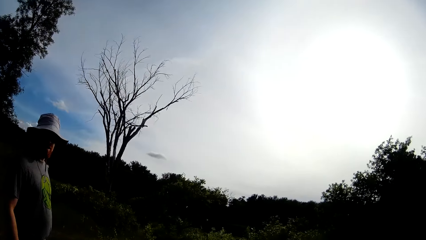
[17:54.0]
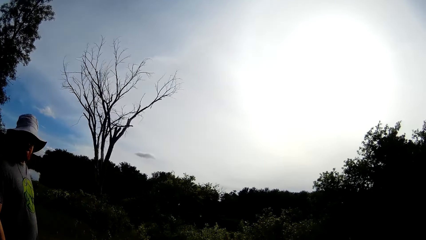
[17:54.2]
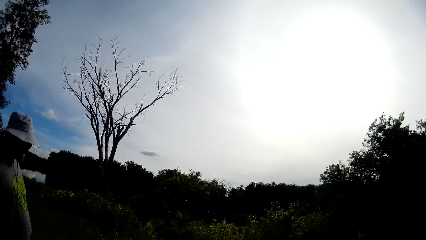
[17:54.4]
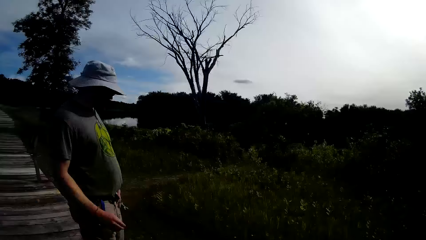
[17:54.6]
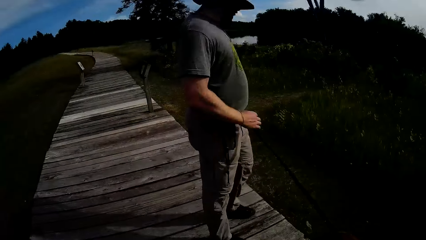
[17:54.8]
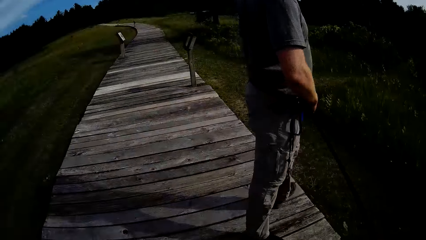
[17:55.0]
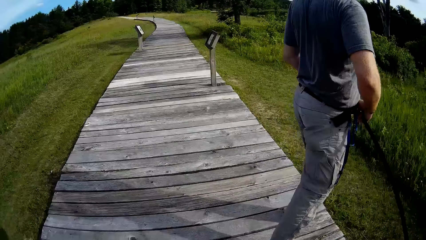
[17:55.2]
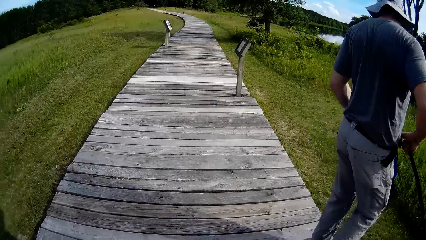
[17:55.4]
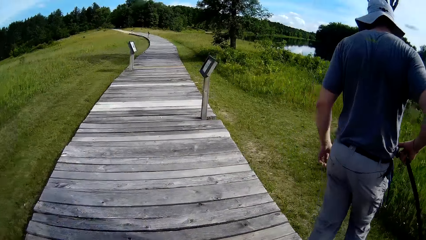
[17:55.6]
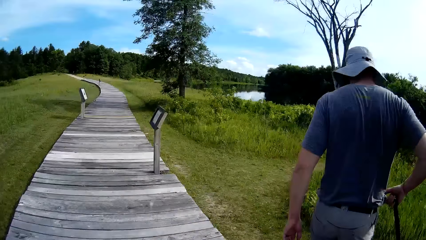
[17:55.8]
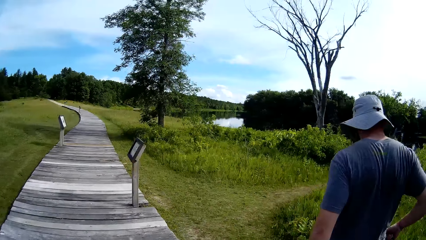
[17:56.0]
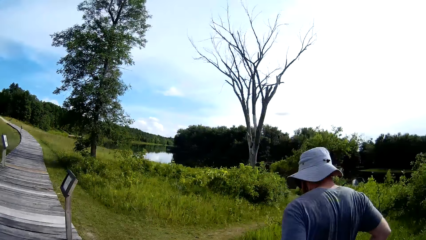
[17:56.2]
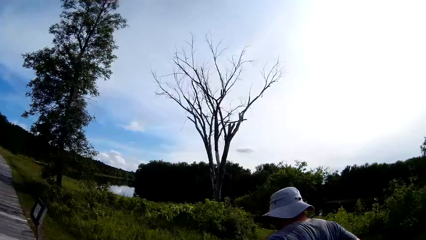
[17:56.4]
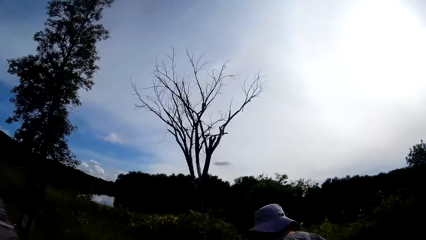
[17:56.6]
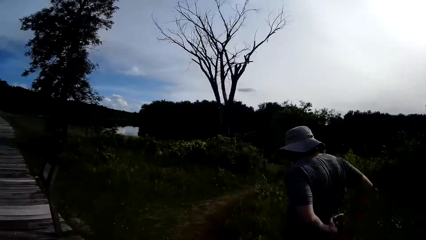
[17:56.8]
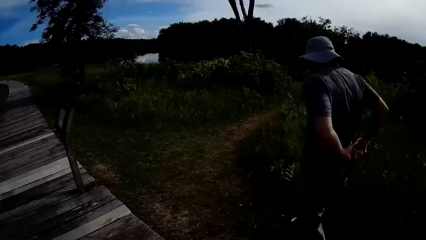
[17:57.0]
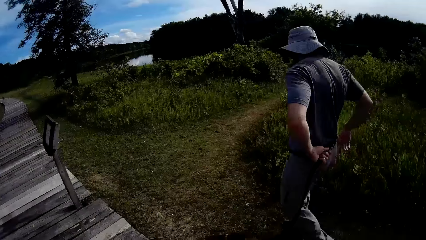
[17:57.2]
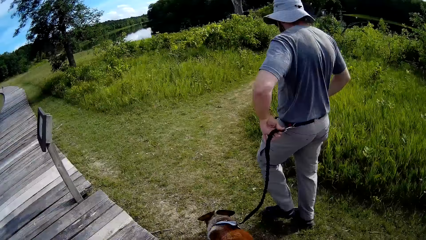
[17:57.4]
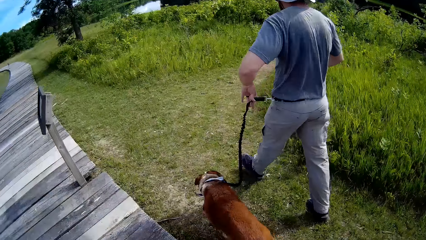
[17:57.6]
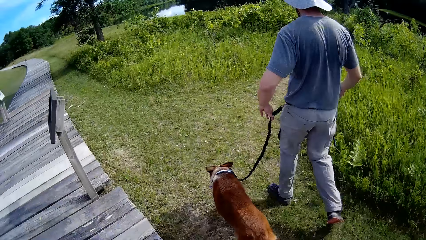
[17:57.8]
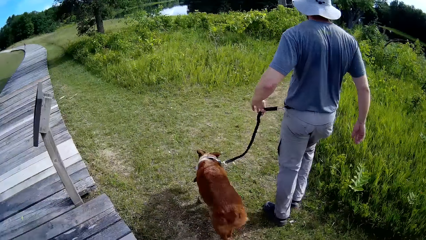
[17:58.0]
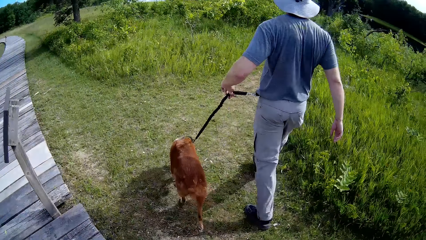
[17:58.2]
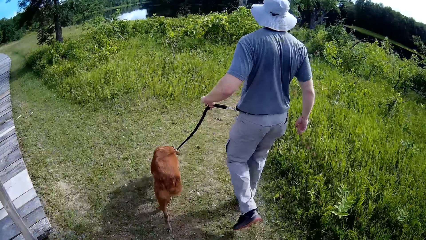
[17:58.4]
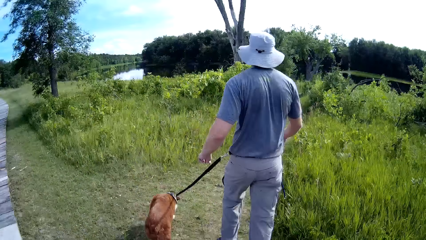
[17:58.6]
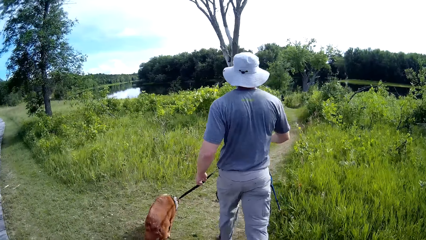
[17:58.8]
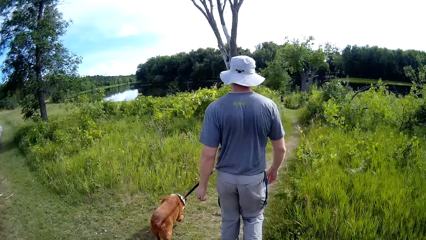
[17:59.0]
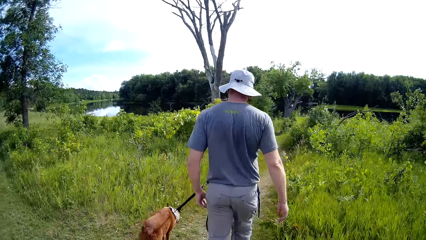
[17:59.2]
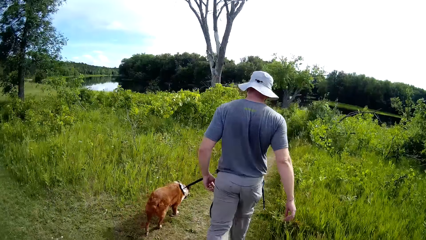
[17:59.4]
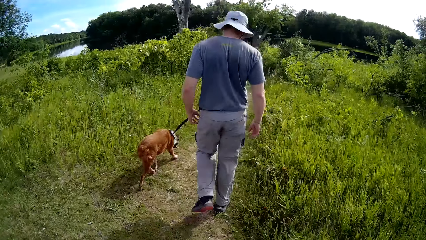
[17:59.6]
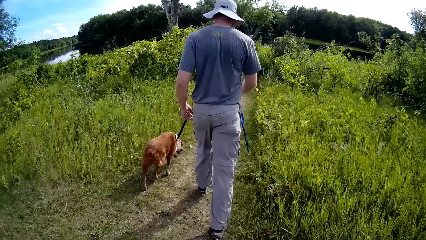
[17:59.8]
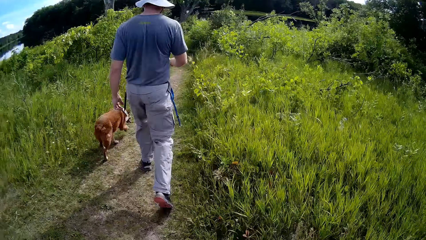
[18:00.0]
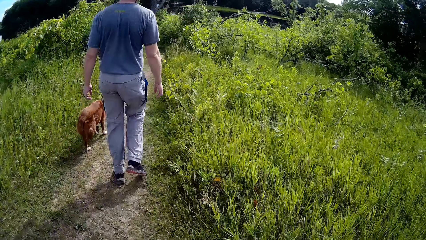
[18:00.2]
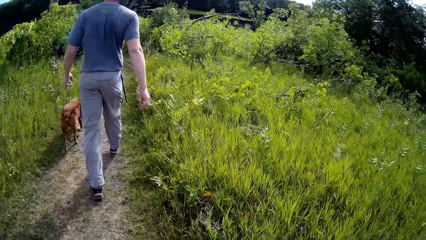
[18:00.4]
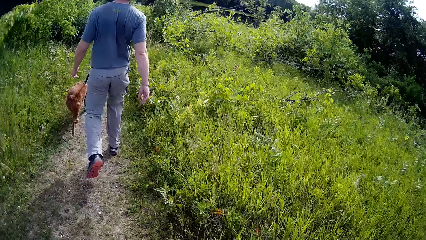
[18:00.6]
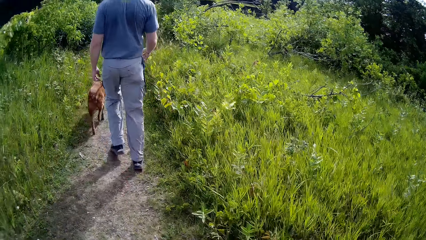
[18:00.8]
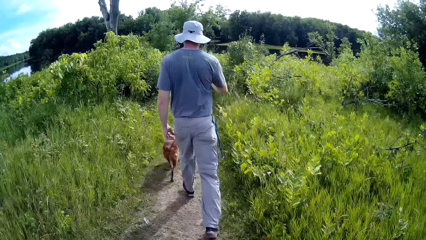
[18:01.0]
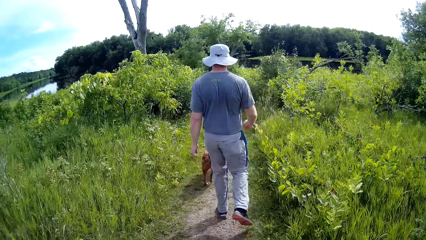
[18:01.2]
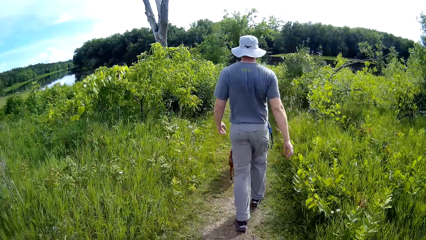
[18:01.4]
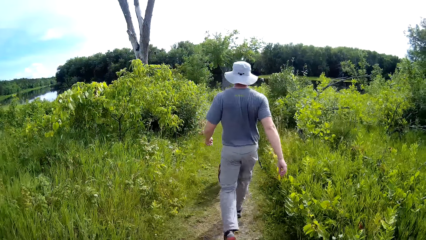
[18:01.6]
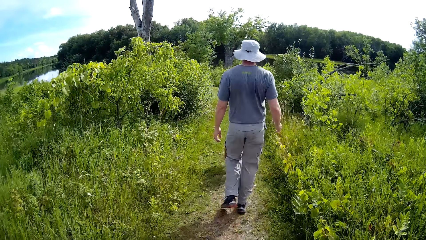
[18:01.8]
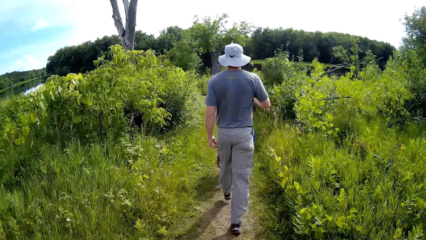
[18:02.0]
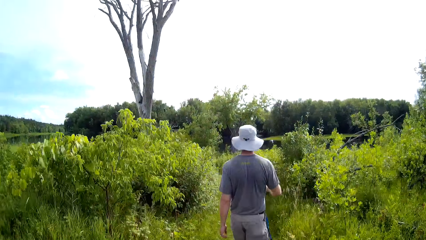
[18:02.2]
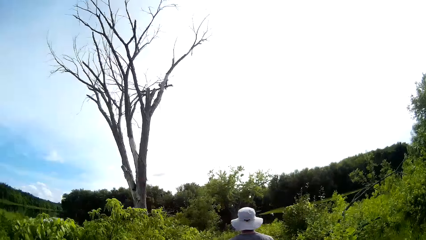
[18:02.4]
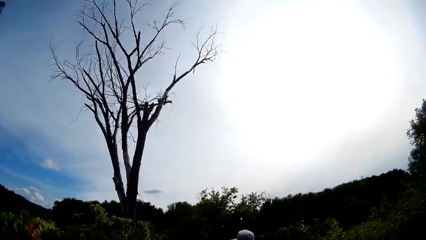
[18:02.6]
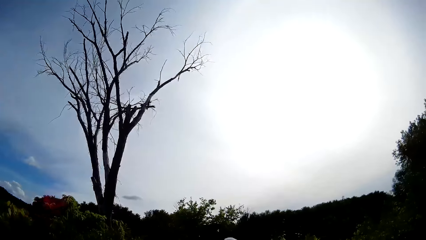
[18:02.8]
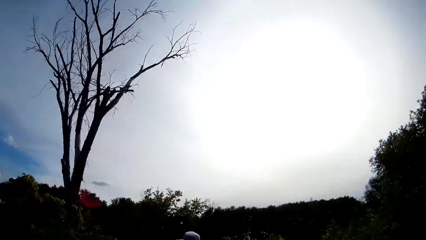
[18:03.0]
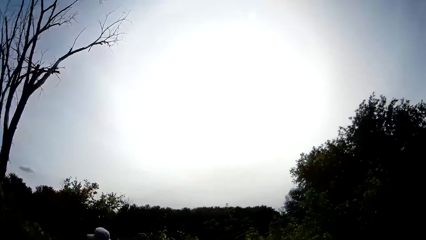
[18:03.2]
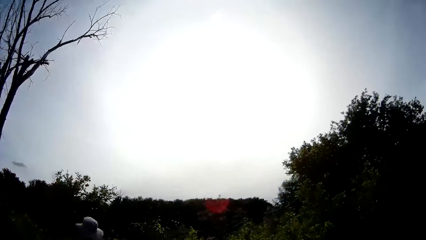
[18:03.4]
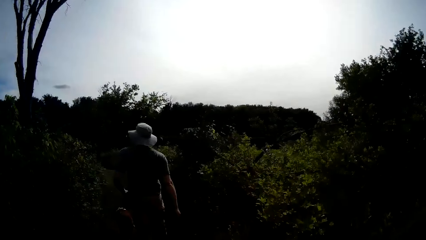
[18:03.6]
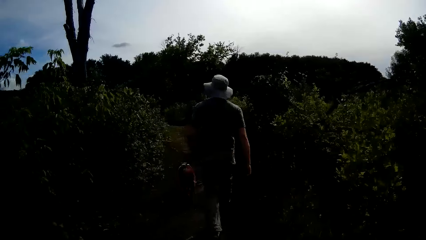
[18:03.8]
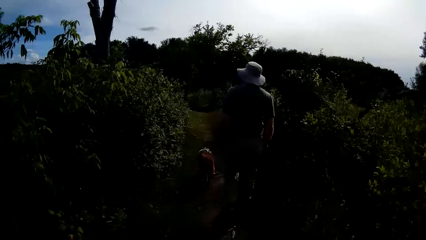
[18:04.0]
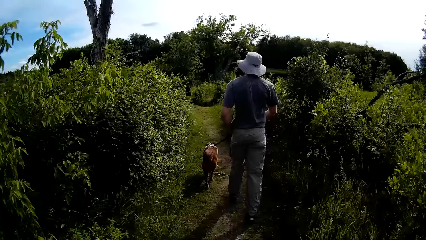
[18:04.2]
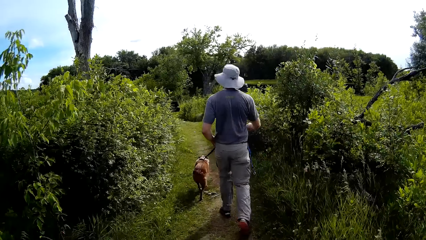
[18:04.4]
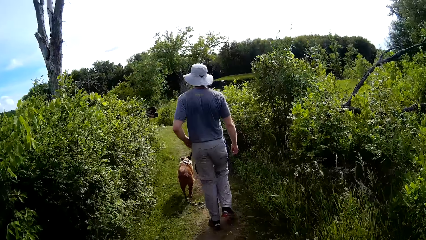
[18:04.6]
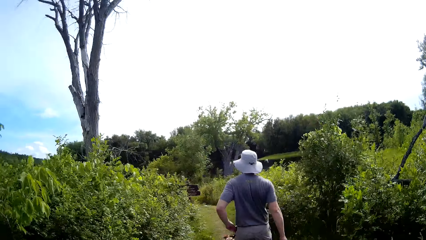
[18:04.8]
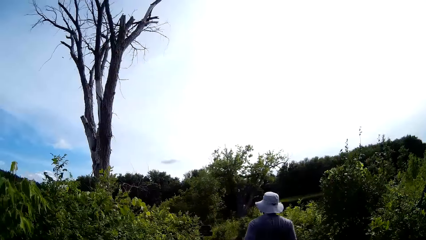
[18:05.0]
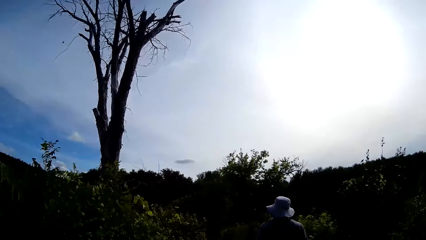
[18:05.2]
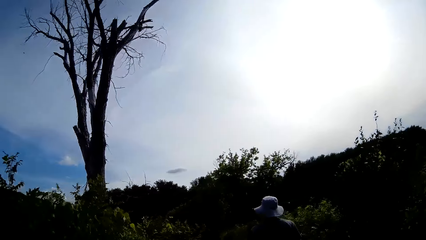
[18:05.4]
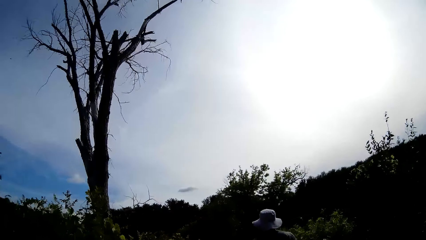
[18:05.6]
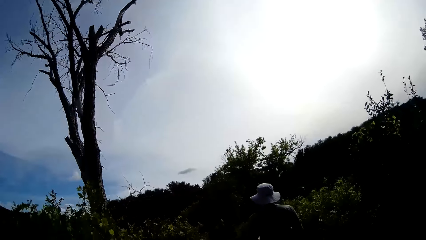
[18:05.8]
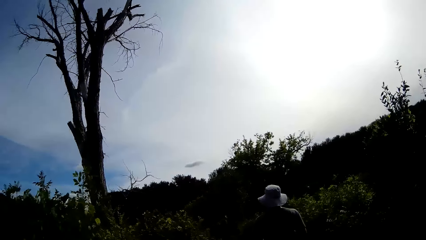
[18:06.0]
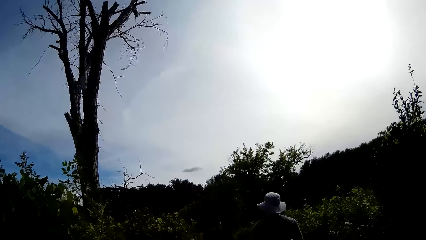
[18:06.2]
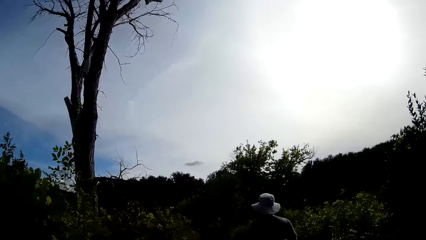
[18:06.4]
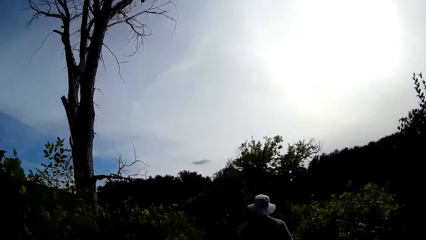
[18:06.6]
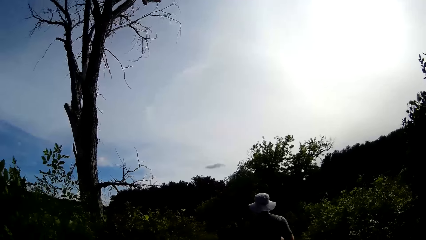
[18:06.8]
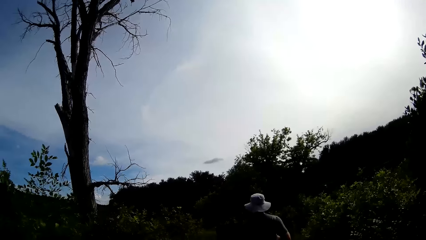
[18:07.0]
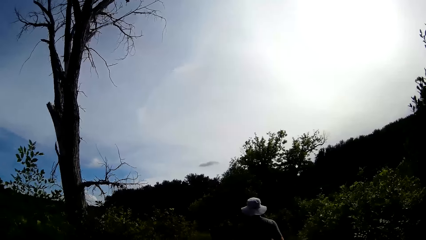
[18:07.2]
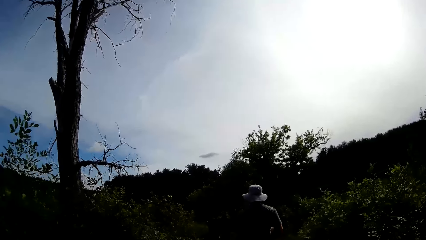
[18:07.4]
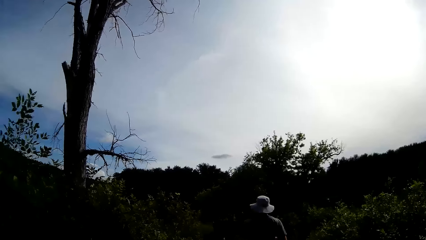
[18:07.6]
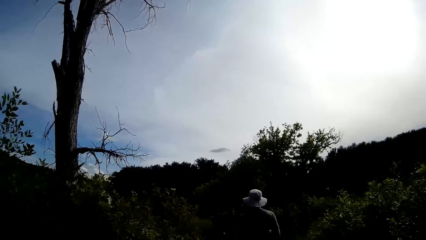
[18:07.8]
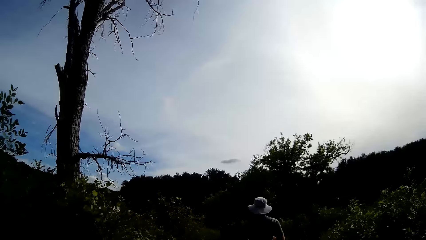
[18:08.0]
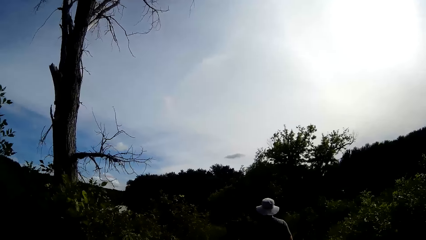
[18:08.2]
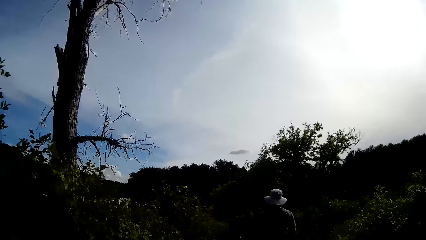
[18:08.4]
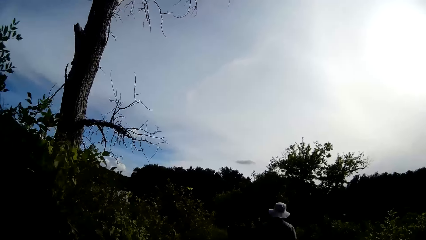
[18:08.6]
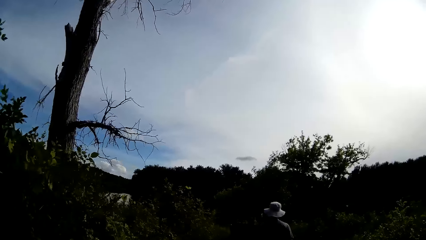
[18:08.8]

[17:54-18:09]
The camera wearer walks down the bush.
